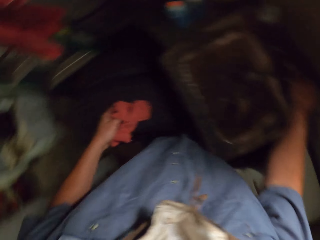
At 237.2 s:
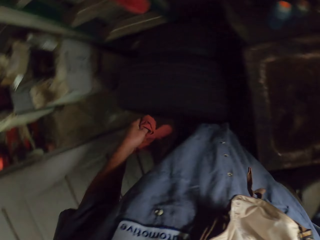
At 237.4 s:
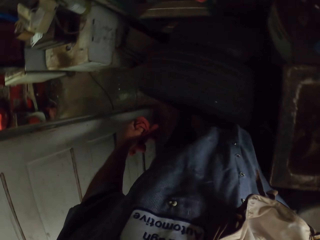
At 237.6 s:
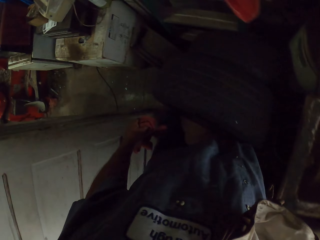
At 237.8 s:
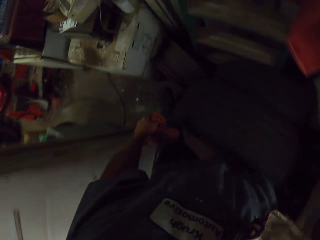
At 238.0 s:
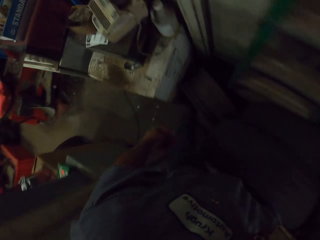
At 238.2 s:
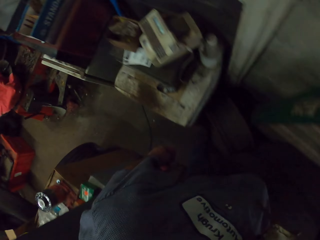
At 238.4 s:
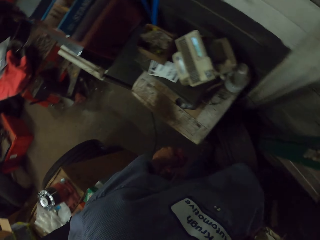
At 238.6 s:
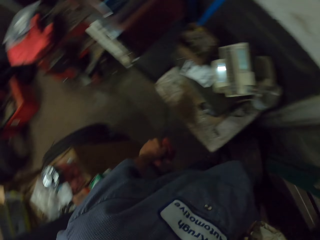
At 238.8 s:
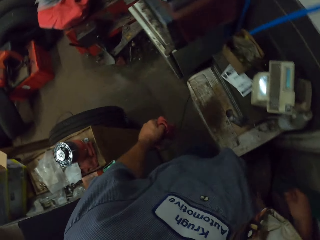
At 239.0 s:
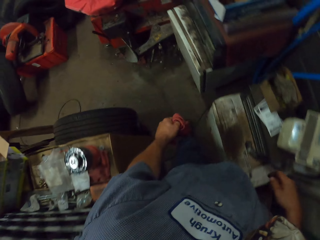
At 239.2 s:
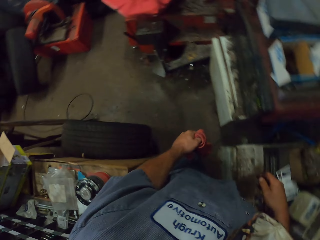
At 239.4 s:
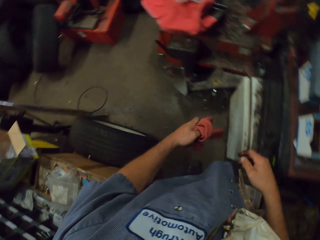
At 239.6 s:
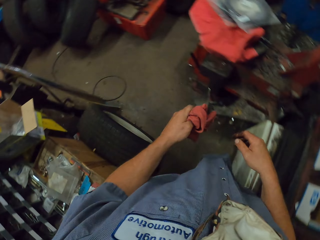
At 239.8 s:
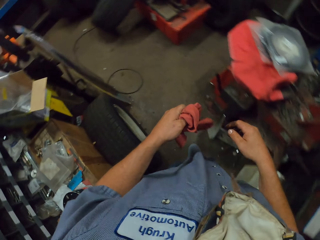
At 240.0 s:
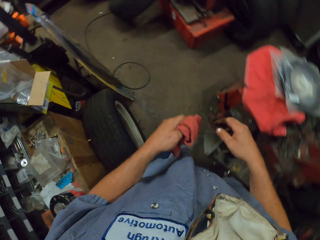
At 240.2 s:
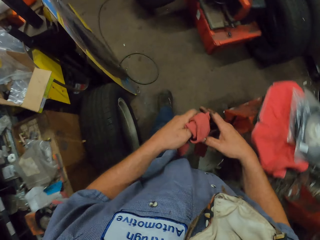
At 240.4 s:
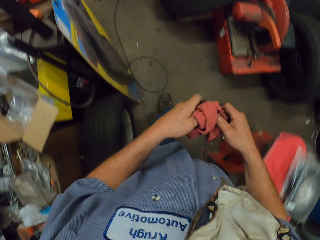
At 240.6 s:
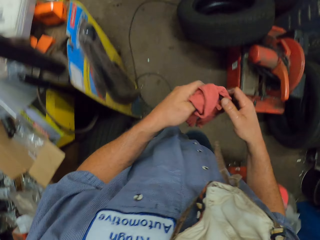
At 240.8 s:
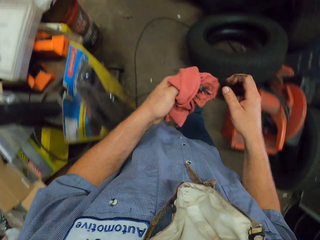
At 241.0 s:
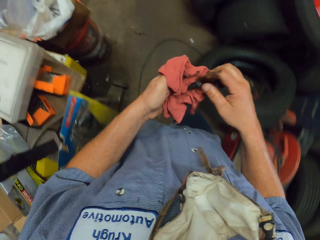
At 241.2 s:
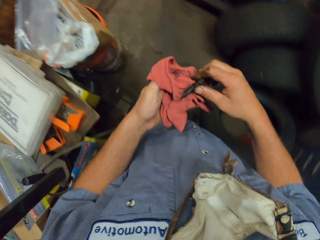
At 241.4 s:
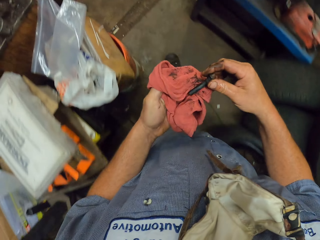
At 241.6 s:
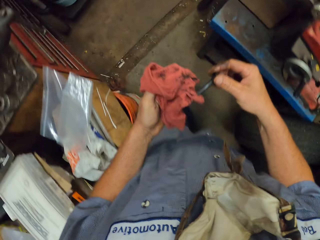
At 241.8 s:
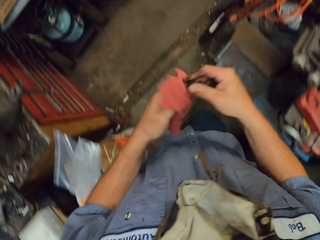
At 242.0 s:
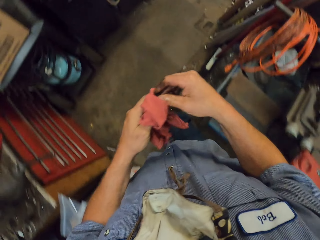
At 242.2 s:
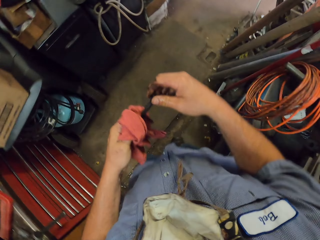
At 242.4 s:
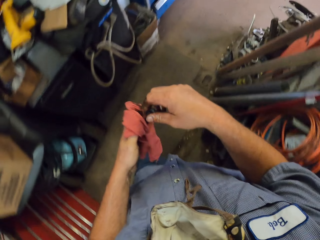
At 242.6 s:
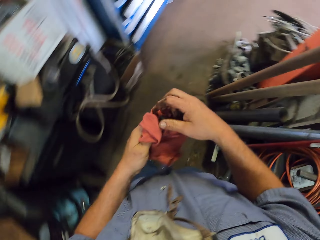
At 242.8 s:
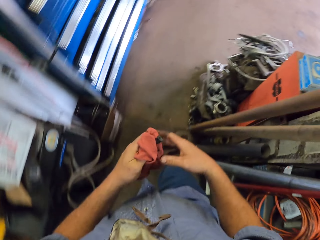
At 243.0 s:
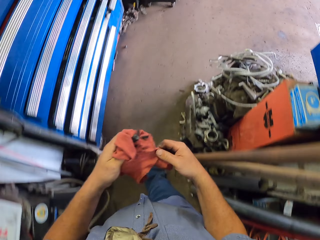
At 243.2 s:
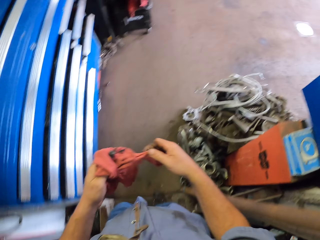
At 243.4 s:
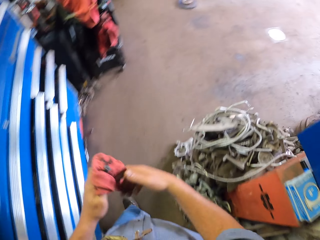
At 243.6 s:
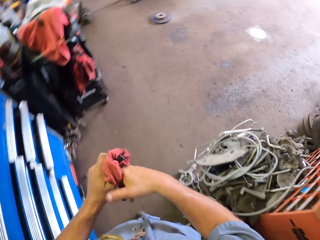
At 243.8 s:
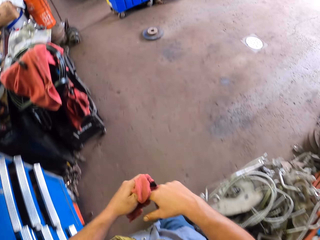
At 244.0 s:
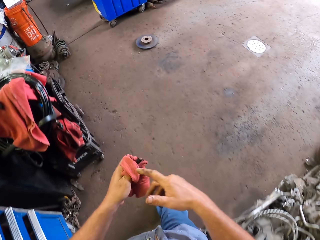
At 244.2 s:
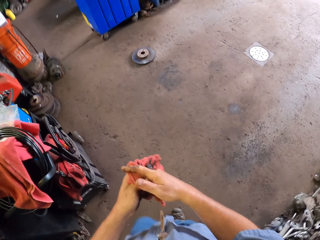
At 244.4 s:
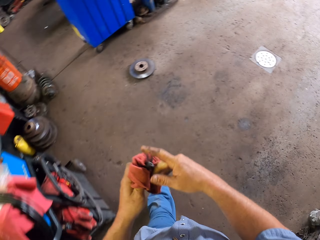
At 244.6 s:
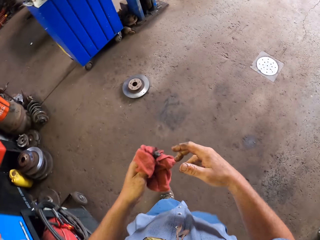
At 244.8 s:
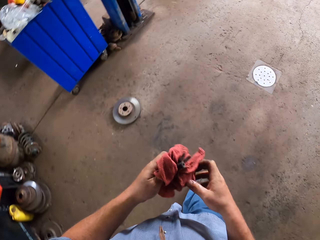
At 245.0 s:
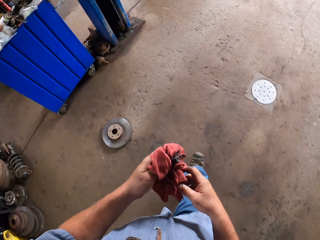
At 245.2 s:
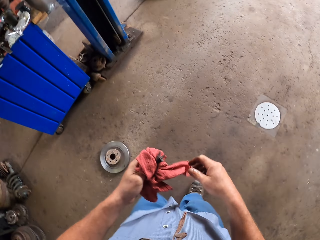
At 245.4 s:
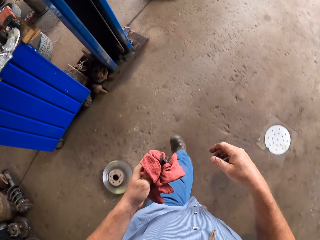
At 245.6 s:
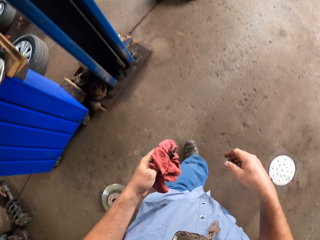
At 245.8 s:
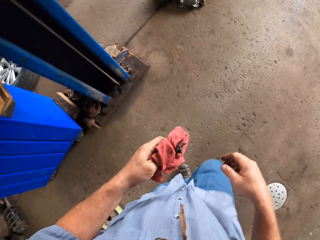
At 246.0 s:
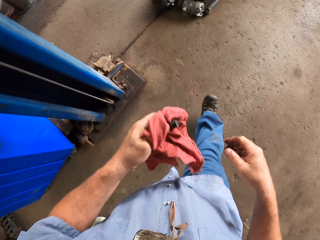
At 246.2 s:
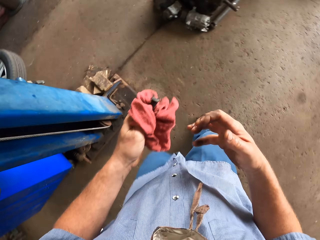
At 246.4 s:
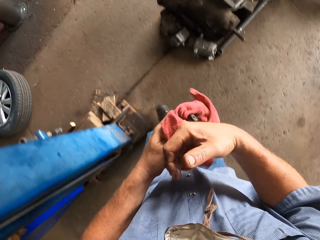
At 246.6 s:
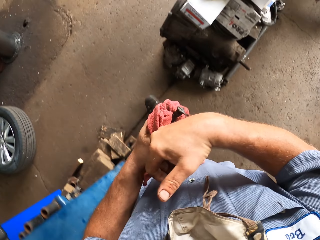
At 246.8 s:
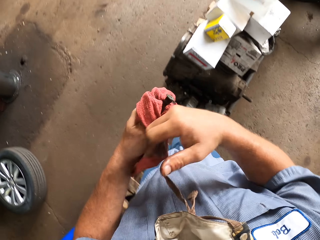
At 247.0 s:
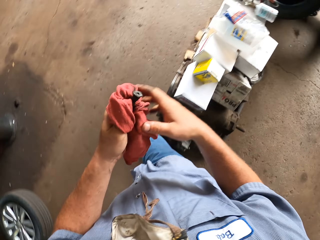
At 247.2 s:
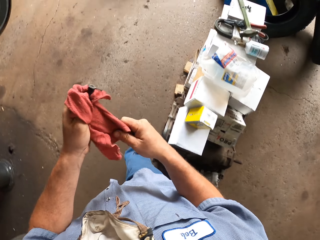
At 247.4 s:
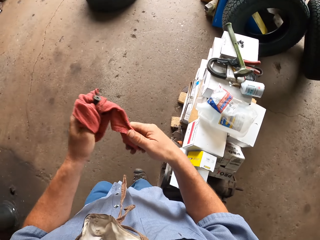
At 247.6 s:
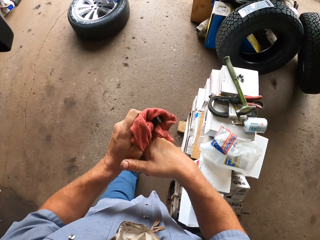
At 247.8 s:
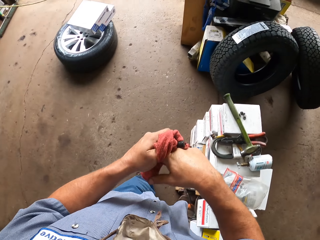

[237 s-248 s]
The camera wearer walks in the garage. They wipe the bolt.

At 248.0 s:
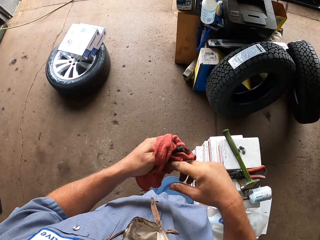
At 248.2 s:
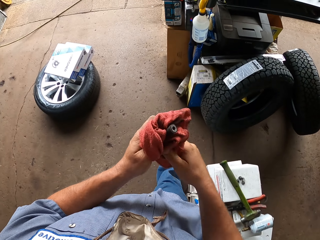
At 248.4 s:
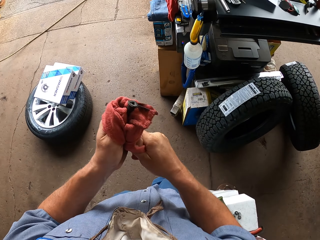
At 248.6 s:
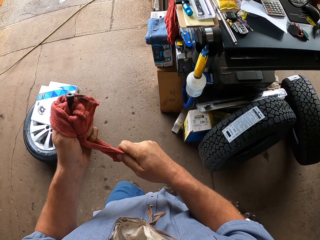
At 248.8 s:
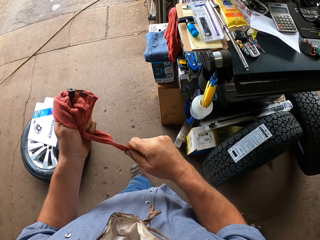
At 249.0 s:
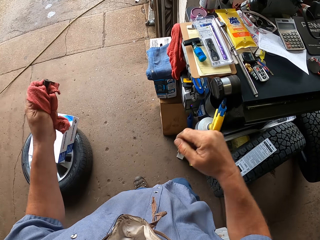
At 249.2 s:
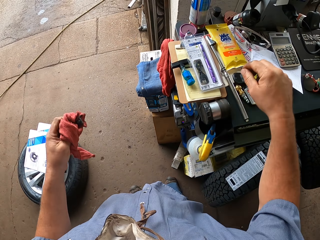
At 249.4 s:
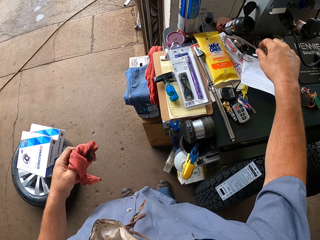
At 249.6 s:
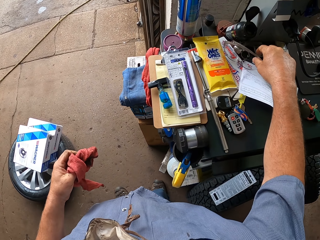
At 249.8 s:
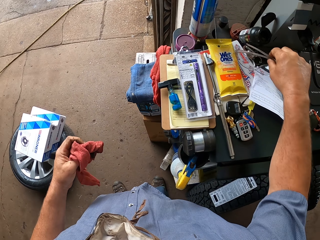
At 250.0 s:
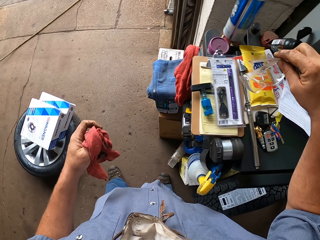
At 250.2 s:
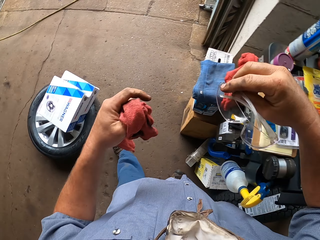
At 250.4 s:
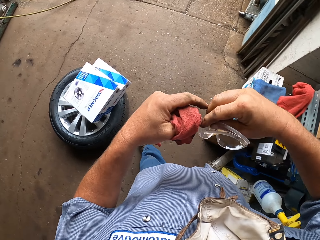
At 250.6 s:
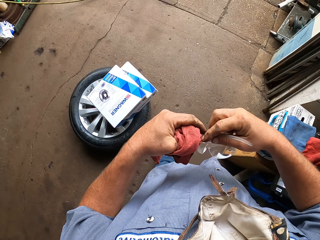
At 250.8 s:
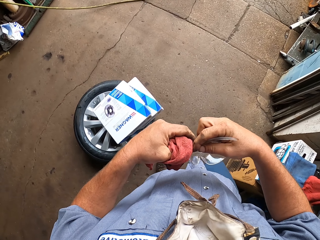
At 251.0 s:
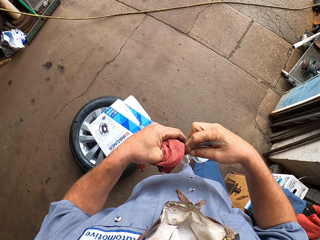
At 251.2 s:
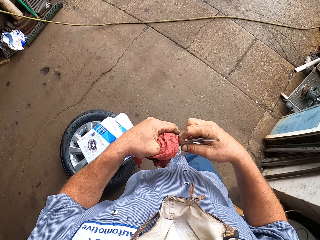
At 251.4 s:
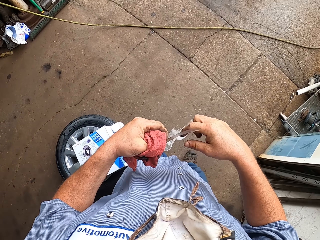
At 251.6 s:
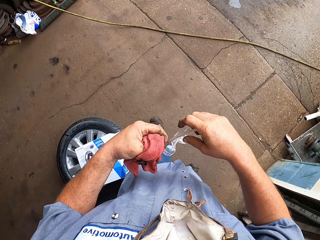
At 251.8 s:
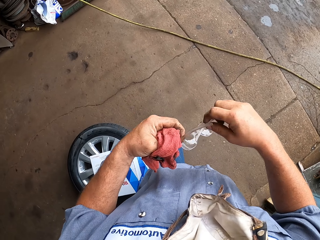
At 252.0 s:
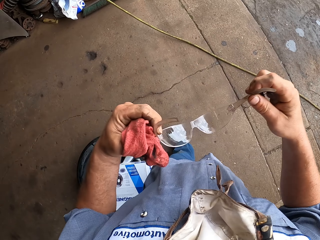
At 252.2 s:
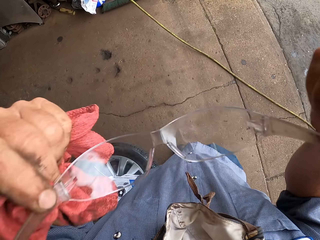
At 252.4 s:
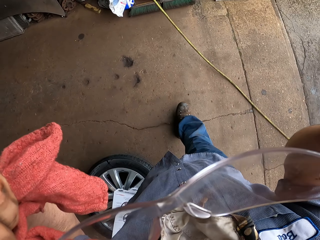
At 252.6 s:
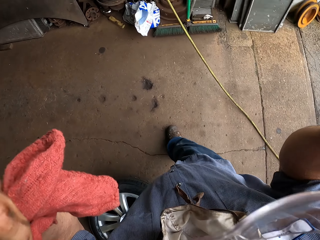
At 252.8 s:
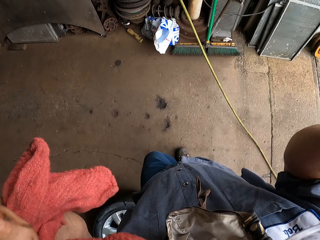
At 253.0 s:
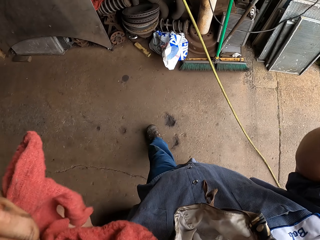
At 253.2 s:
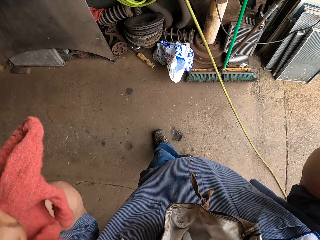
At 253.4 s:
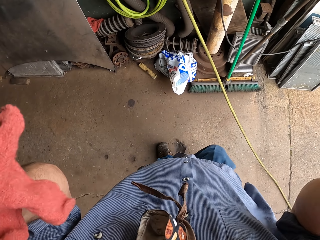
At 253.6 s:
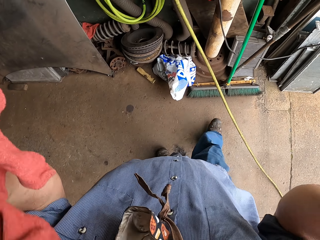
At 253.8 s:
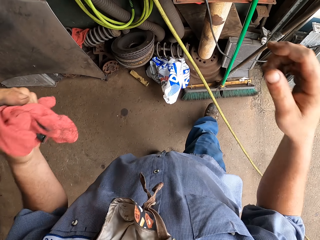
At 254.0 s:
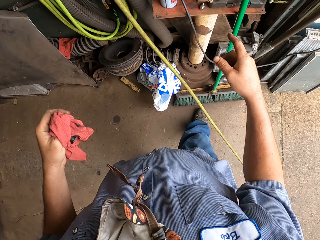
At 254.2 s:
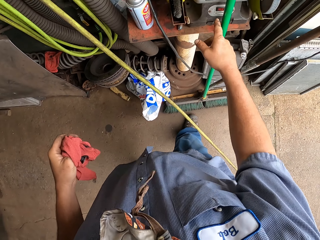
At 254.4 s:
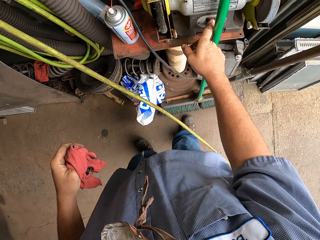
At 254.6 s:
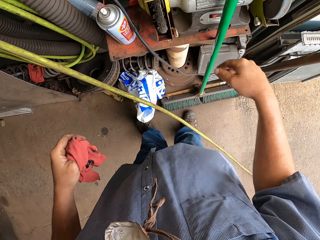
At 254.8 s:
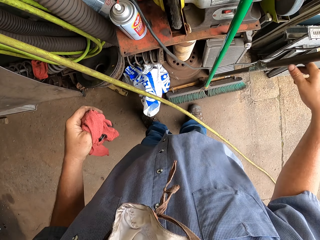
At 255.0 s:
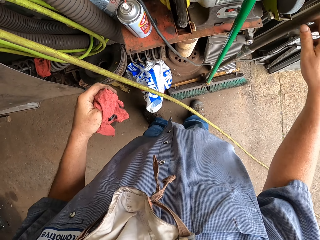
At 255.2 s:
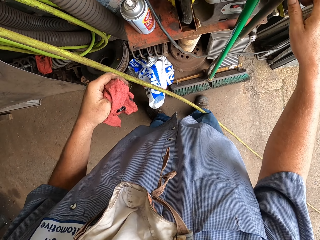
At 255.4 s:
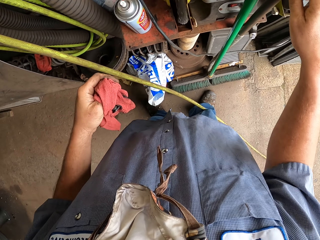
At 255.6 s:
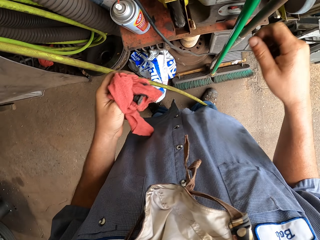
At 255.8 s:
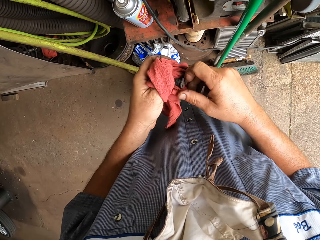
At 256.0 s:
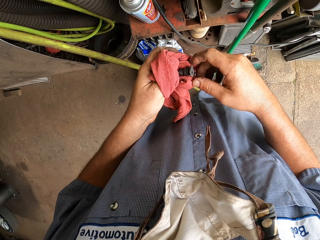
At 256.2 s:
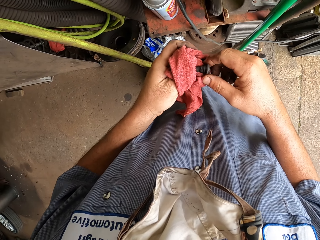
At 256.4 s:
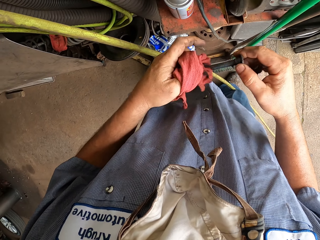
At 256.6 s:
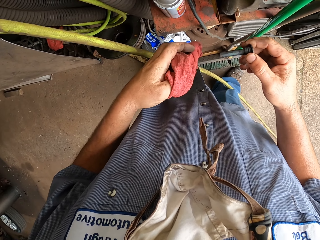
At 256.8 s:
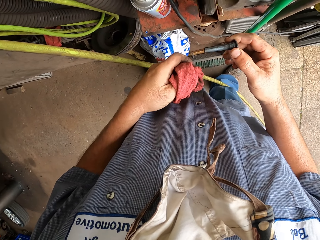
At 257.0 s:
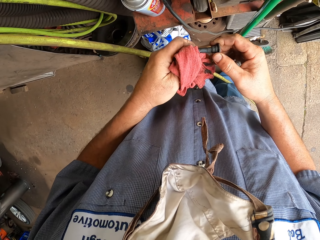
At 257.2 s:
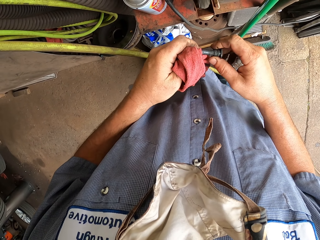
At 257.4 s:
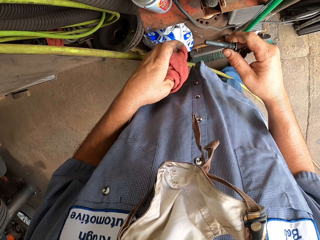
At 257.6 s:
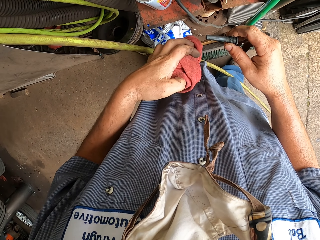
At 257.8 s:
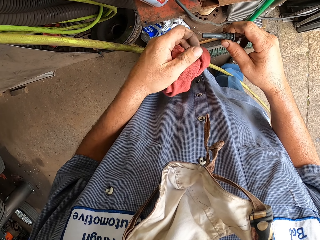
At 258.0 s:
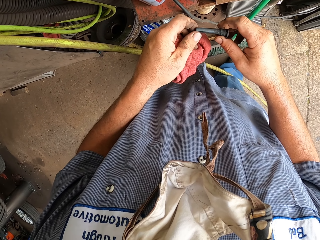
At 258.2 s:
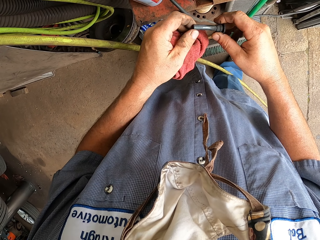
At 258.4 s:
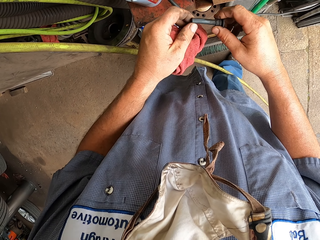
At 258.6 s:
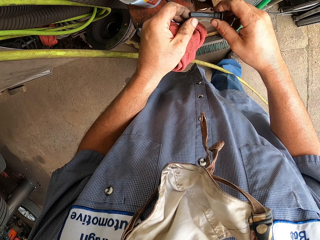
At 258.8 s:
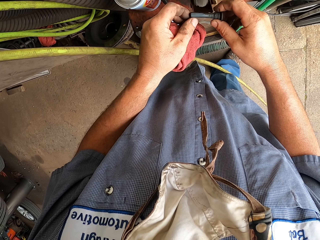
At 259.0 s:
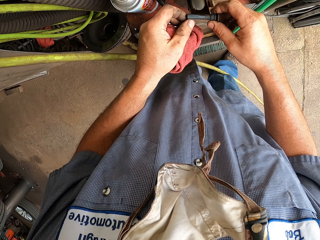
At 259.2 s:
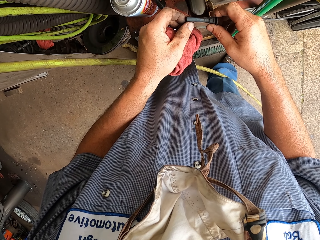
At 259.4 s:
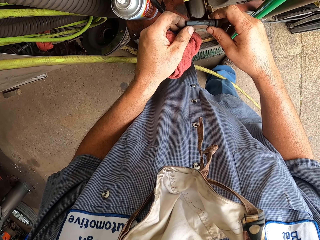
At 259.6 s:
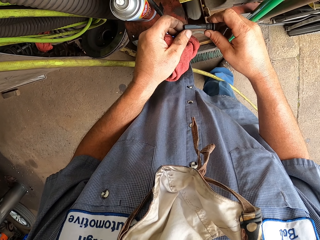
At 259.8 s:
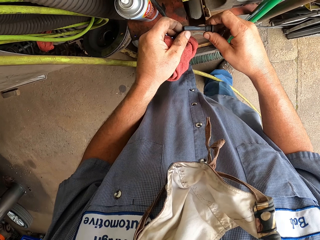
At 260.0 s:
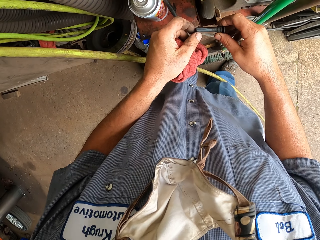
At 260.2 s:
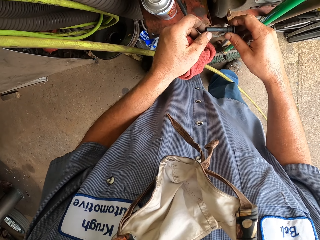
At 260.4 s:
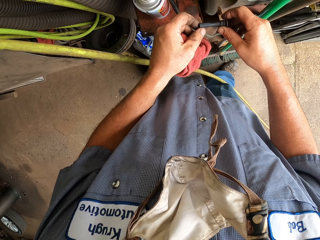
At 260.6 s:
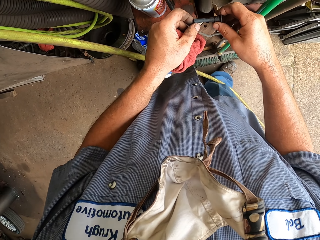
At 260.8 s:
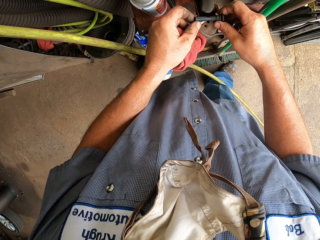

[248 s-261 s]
The camera wearer takes the eye glasses. They put on the glasses. They smooth the bolt.
